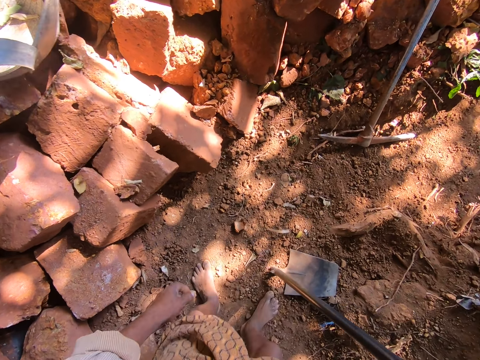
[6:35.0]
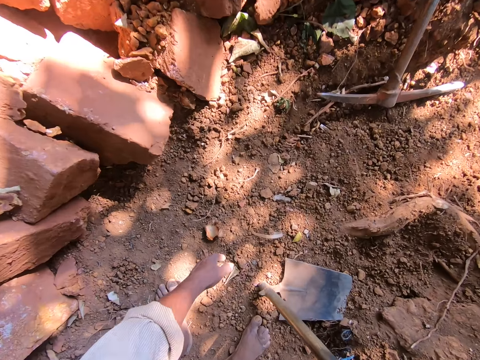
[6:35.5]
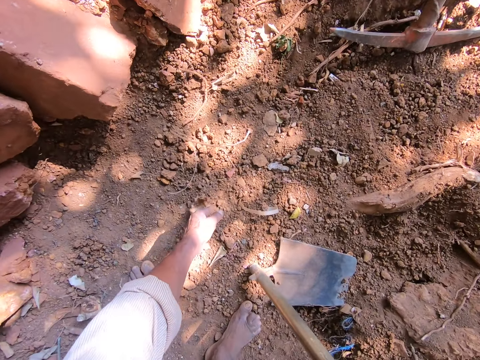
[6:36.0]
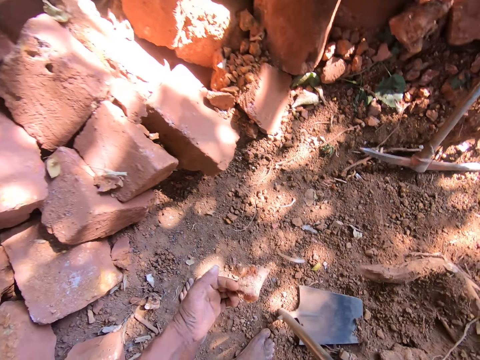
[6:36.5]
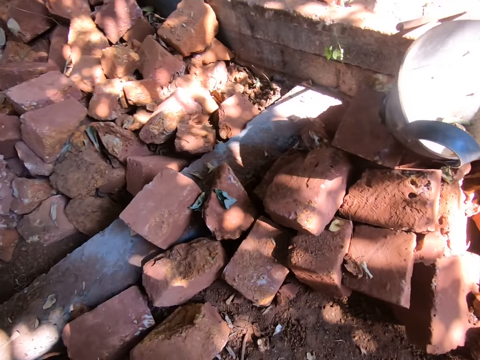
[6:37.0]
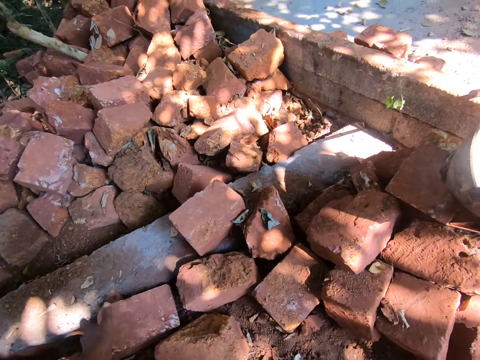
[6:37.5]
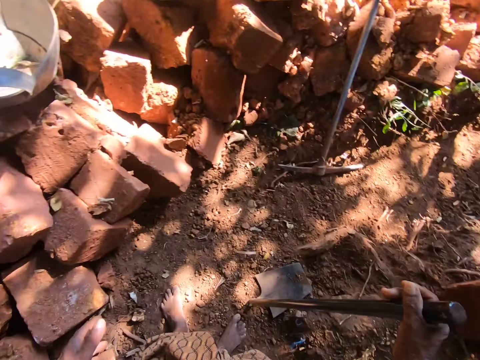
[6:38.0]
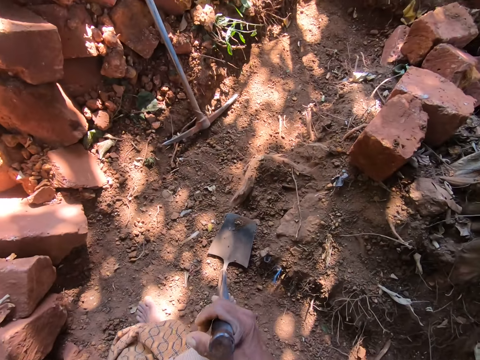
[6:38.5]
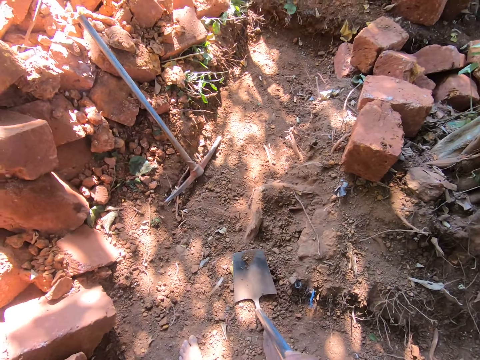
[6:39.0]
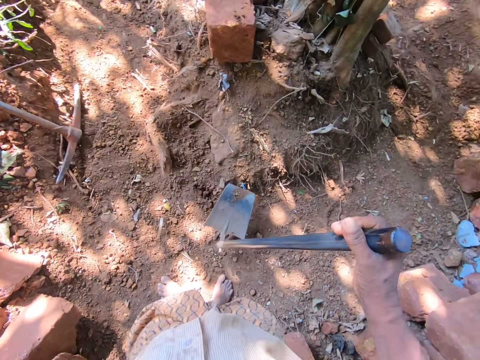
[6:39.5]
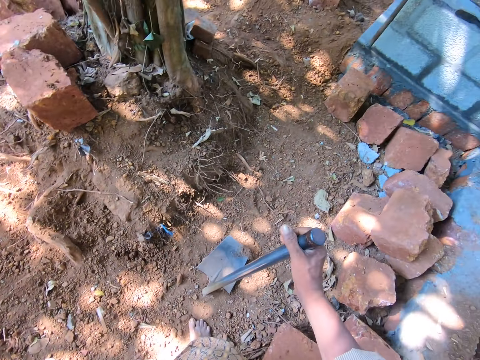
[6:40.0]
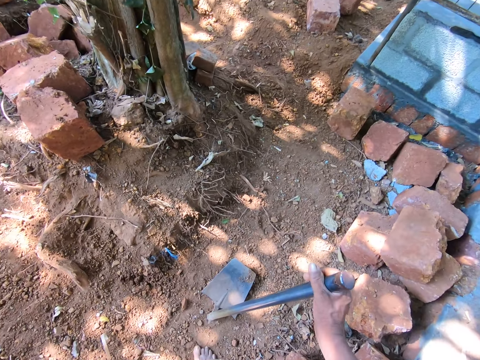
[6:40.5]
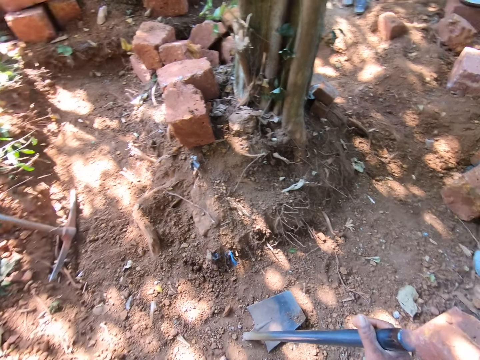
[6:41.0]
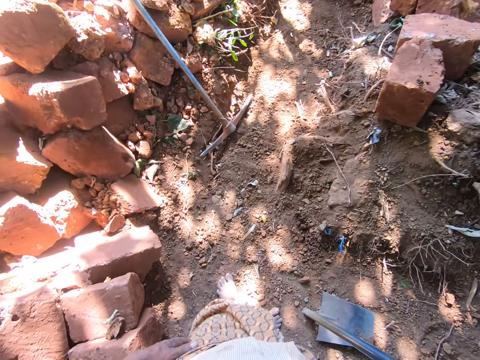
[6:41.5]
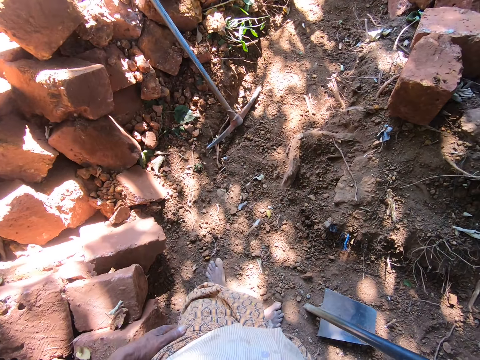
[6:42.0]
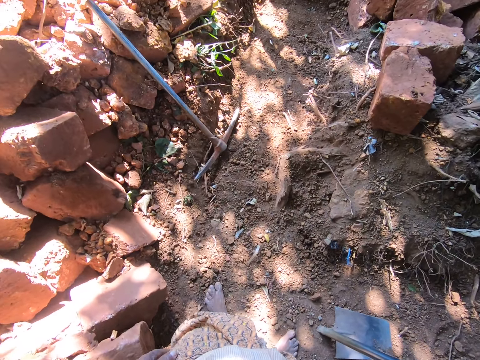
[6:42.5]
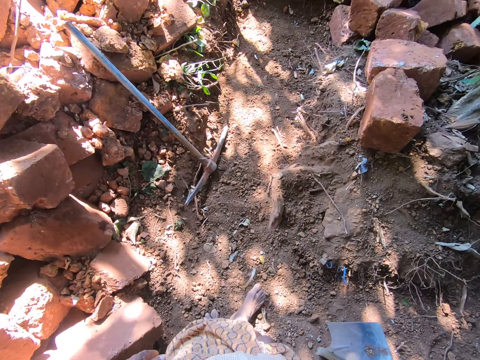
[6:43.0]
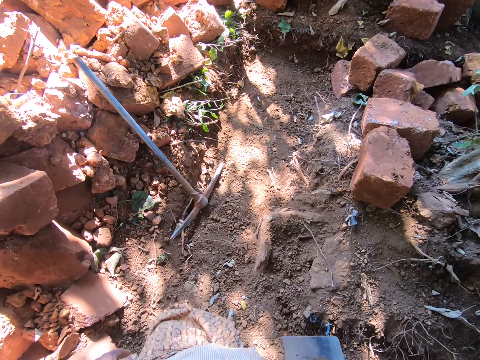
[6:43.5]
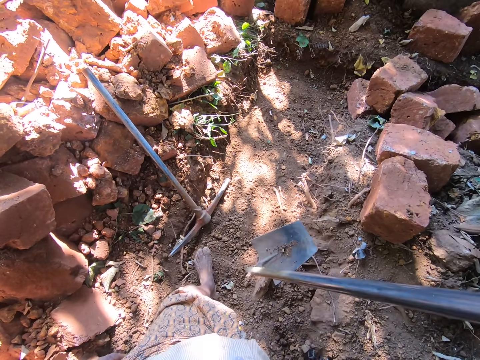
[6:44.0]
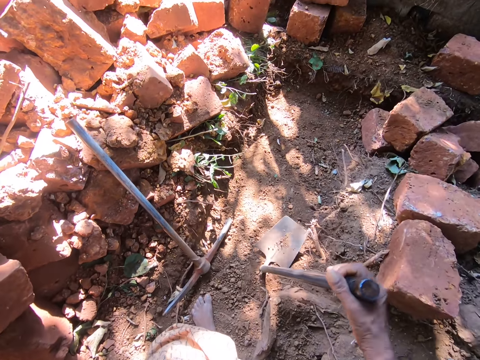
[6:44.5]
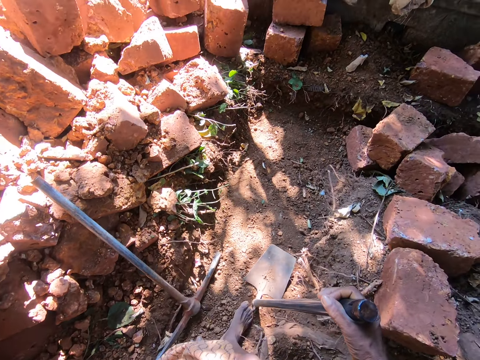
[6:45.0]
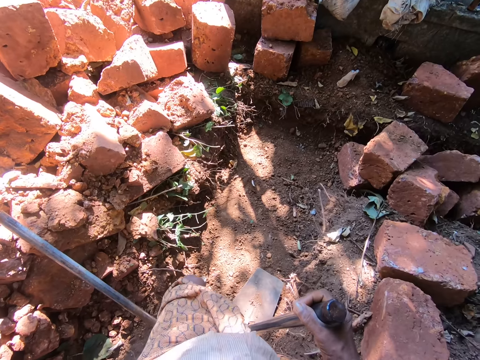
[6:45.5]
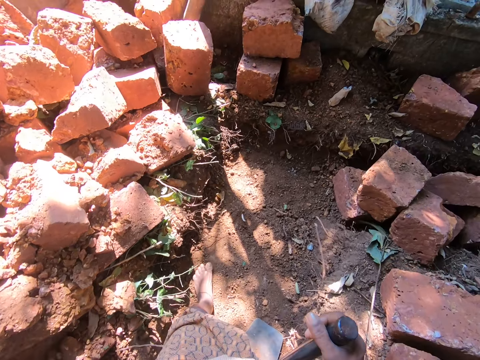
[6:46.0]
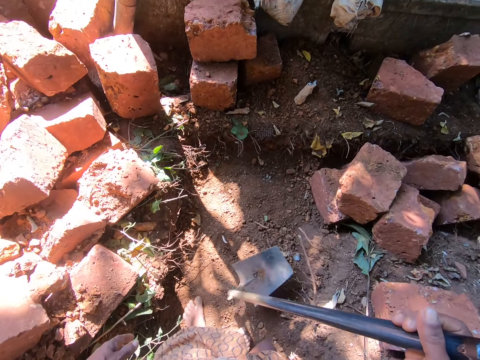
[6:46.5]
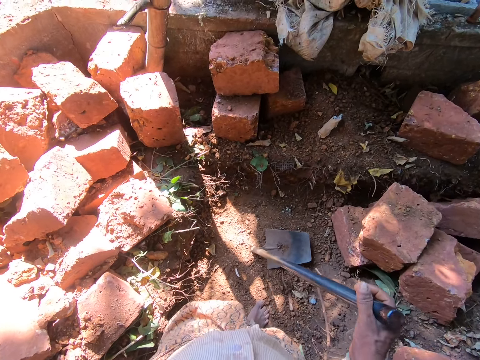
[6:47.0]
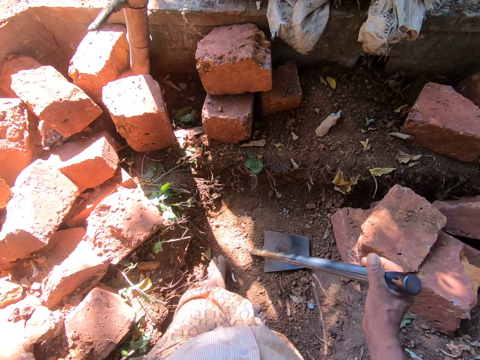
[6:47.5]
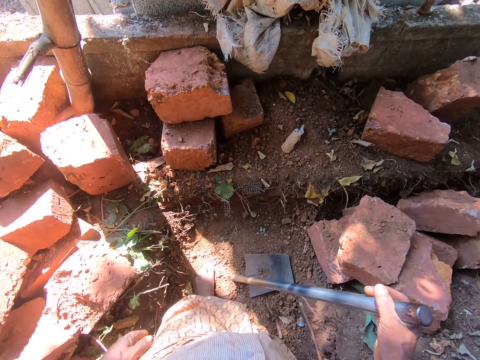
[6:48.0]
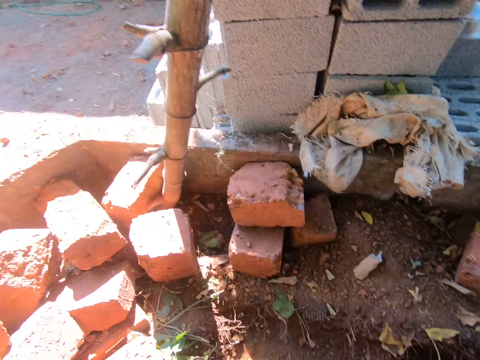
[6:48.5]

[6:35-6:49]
The camera wearer picks up the bone or chaff with the left hand. They throw the bone aside. They bang the hoe on the ground. They look around. They walk ahead. They bang the hoe on the ground. They walk ahead. They bang the hoe on the ground.

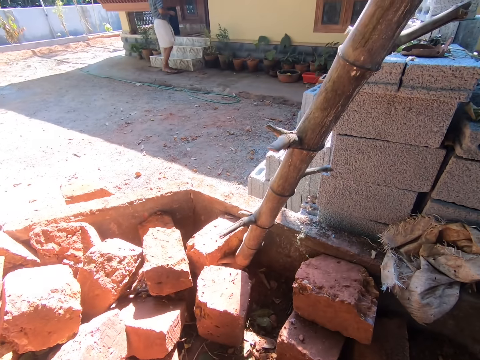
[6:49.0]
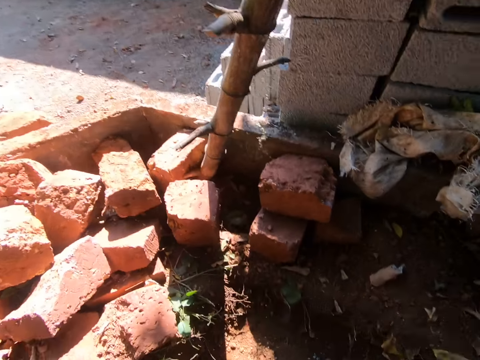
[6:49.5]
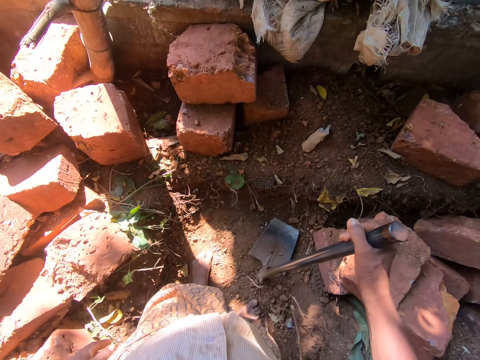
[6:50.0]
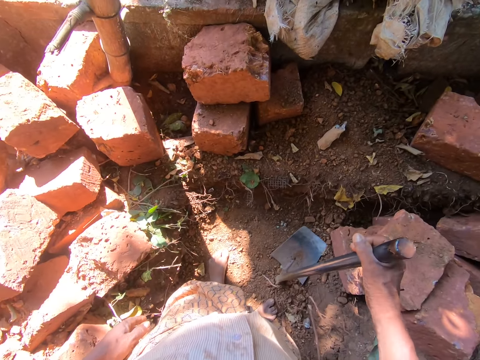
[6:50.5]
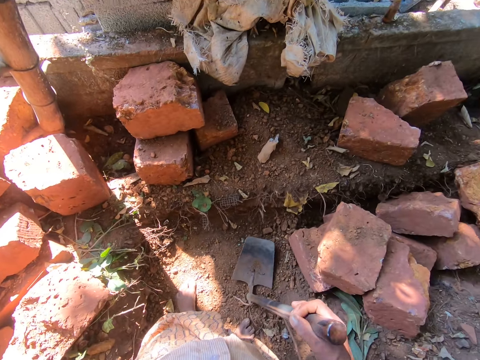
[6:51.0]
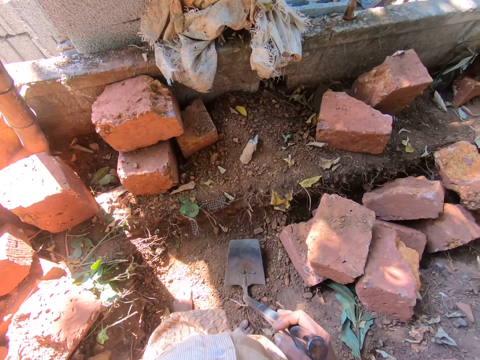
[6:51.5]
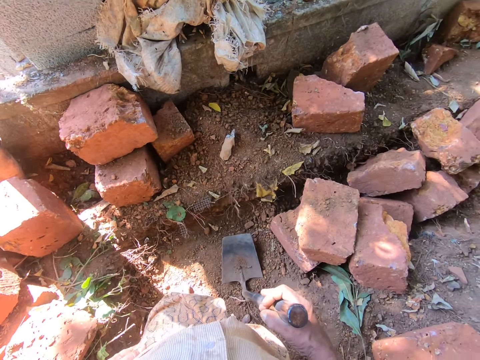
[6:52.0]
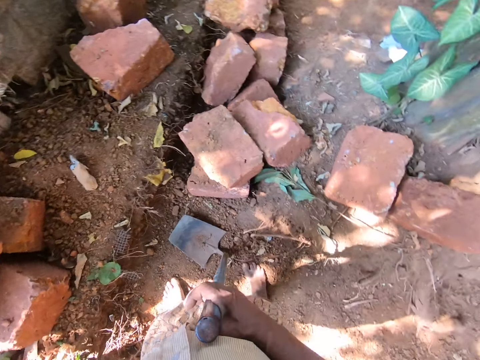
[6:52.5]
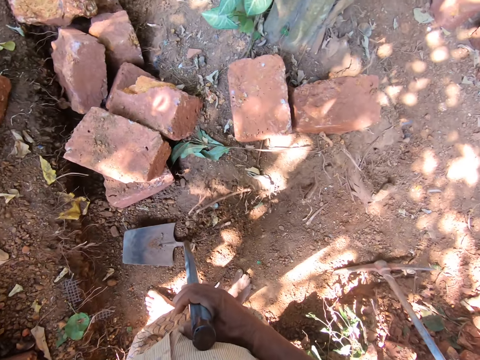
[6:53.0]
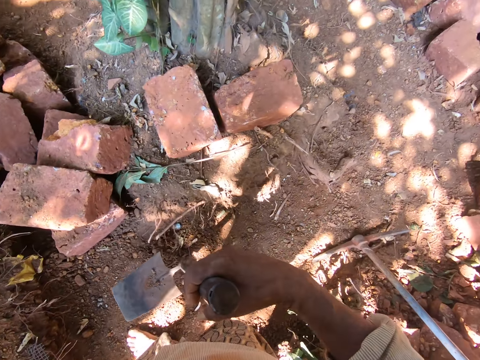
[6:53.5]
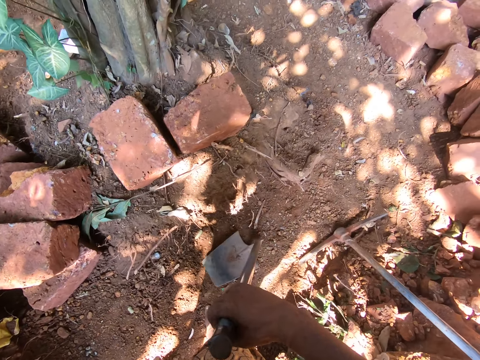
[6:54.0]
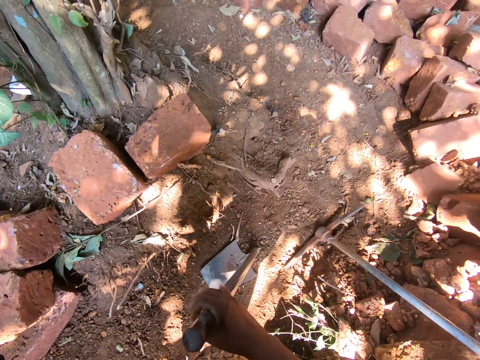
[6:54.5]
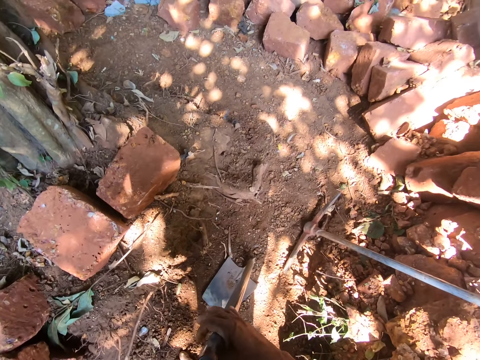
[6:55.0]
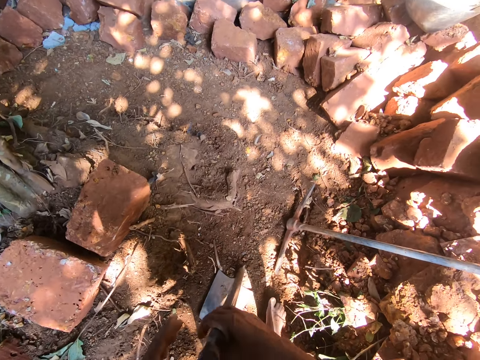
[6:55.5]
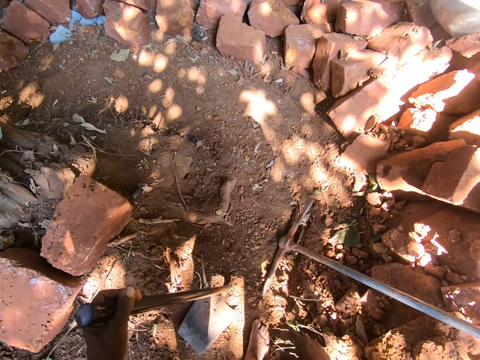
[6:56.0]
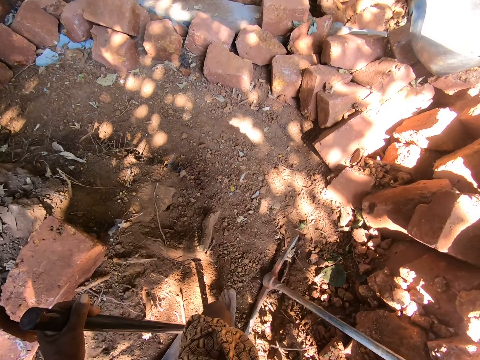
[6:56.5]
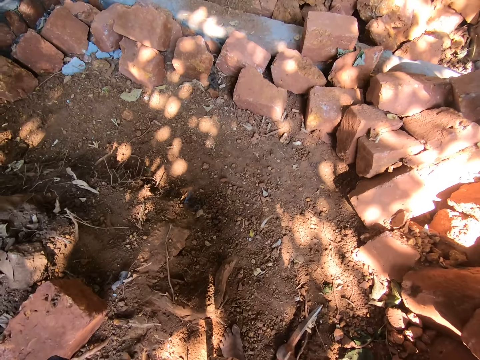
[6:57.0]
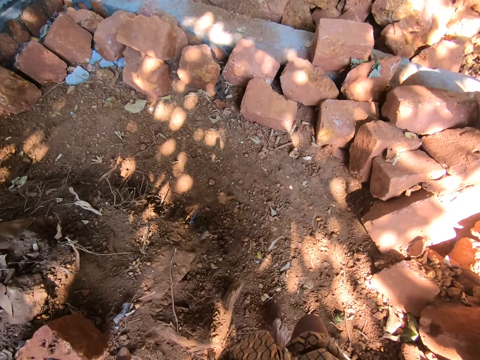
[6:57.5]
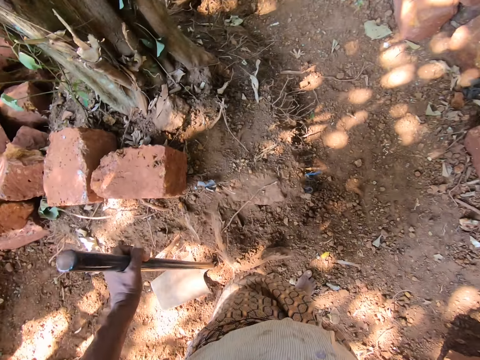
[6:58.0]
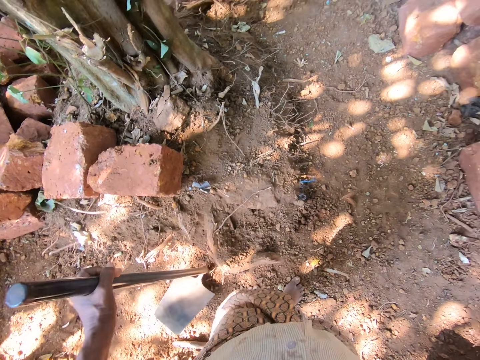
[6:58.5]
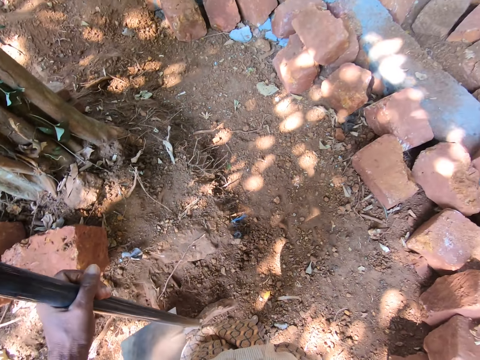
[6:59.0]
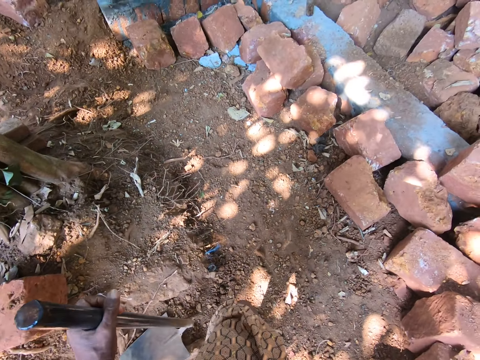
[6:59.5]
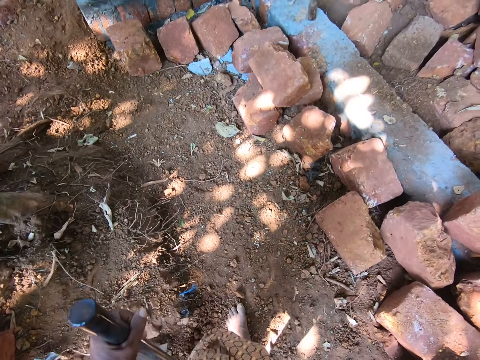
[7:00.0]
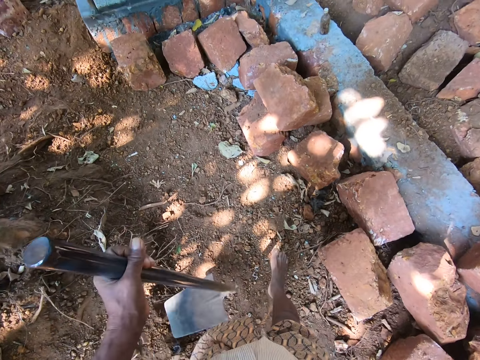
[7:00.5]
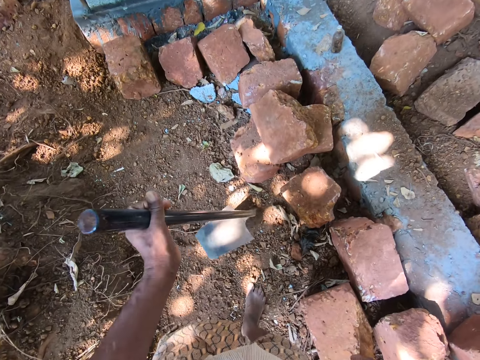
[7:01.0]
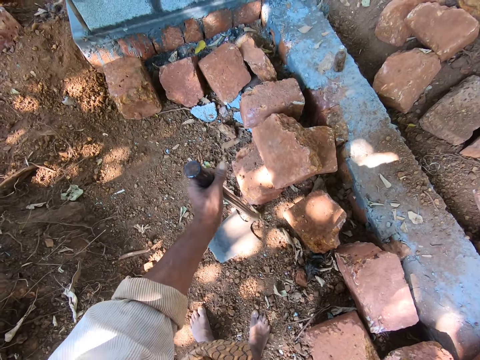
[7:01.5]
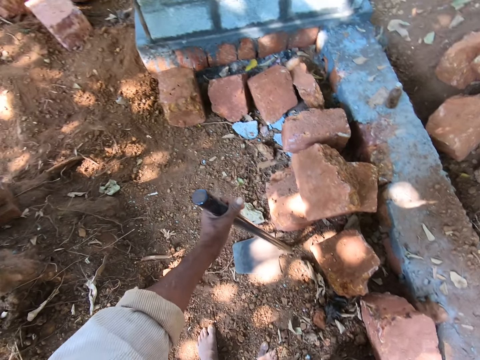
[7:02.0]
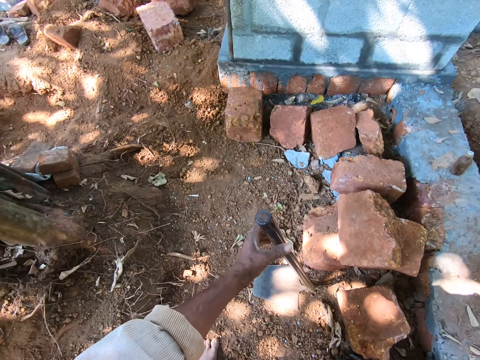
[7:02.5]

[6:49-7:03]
The camera wearer looks around. They walk ahead. They look around. They bang the hoe on the ground. They hold the hoe with the left hand. They walk ahead. They bang the hoe on the ground. They walk ahead. They bang the hoe on the ground.
